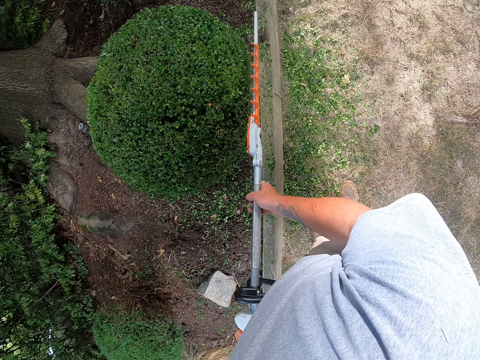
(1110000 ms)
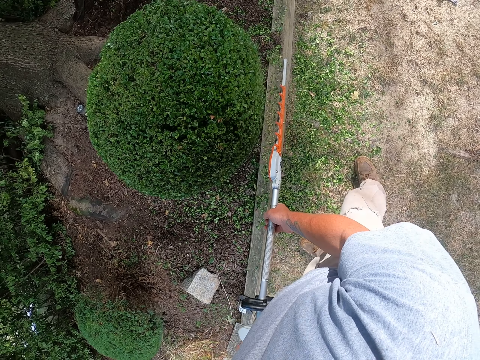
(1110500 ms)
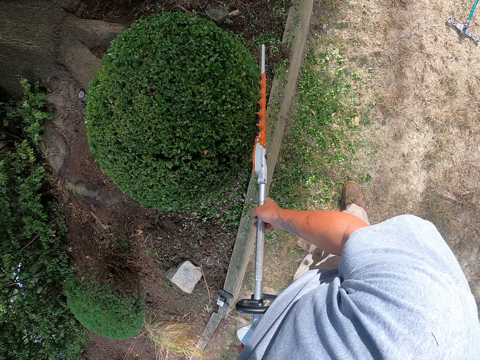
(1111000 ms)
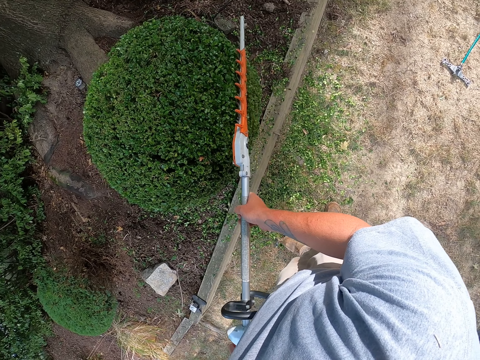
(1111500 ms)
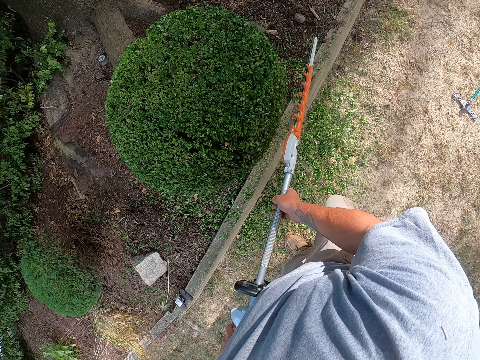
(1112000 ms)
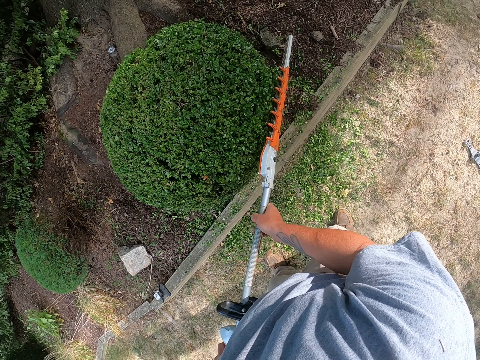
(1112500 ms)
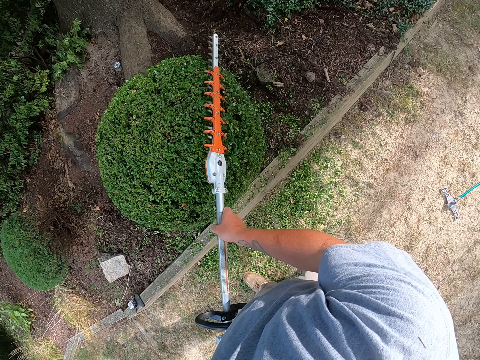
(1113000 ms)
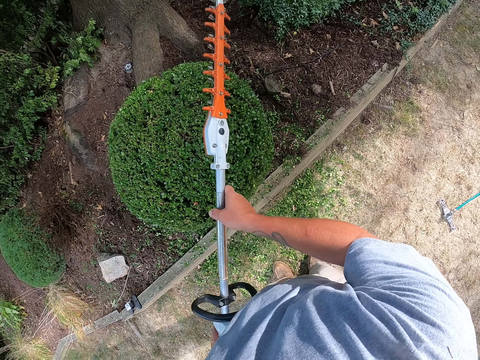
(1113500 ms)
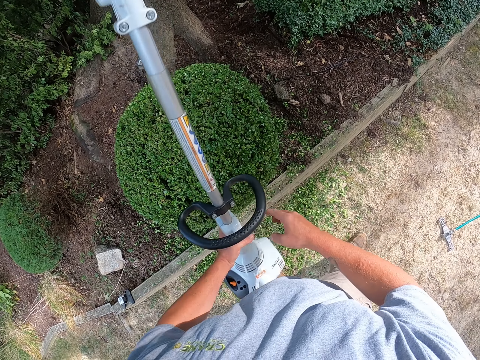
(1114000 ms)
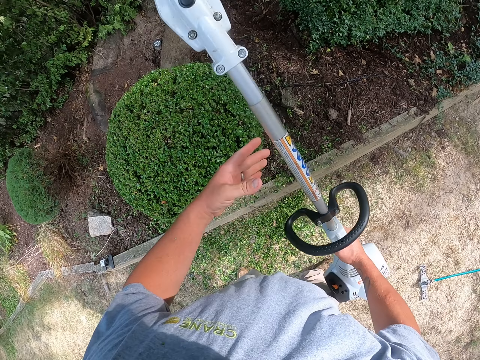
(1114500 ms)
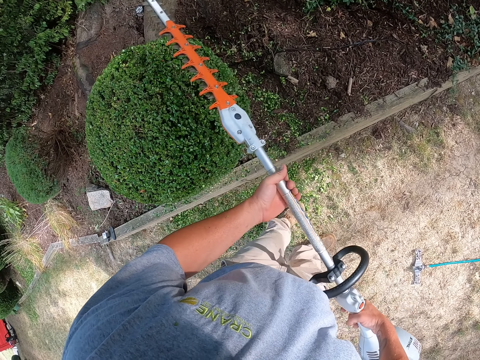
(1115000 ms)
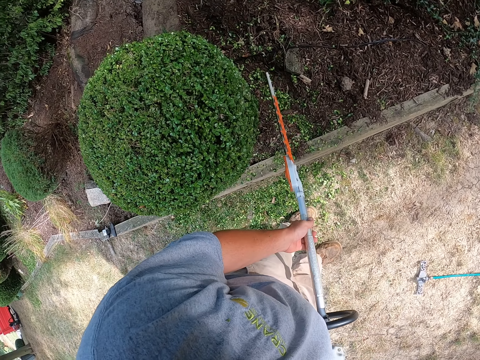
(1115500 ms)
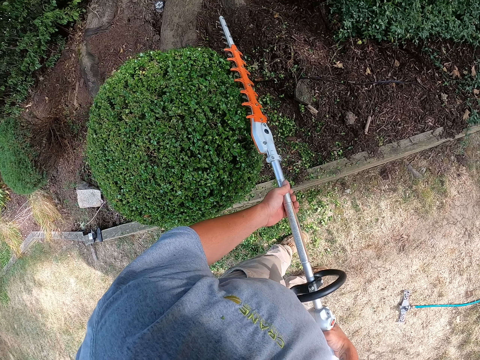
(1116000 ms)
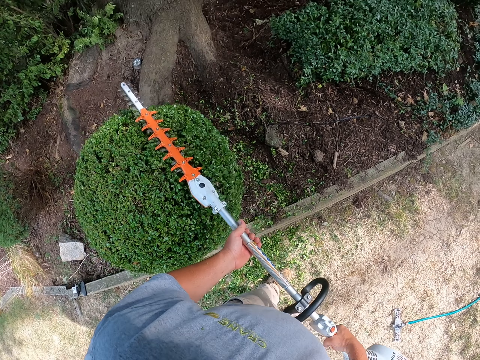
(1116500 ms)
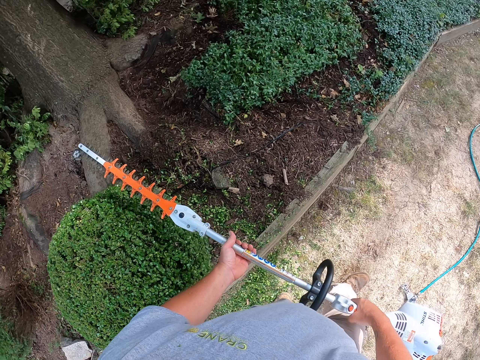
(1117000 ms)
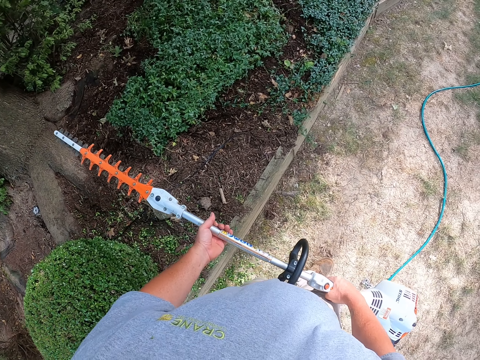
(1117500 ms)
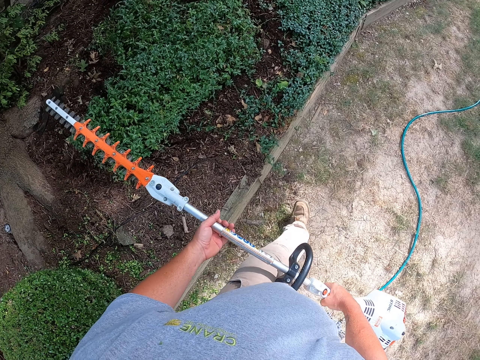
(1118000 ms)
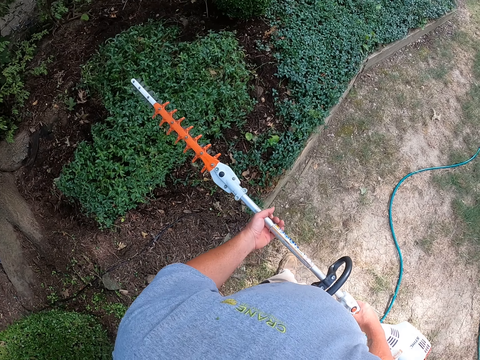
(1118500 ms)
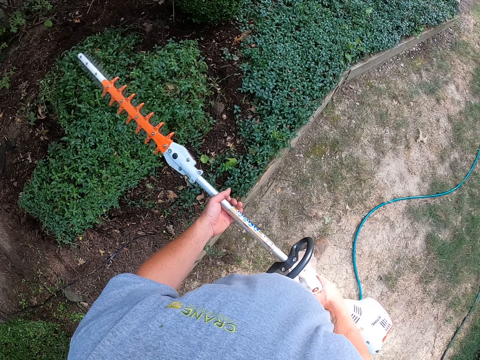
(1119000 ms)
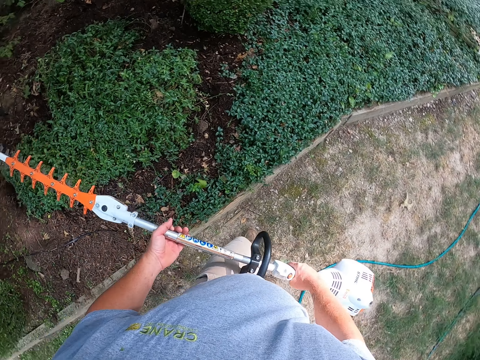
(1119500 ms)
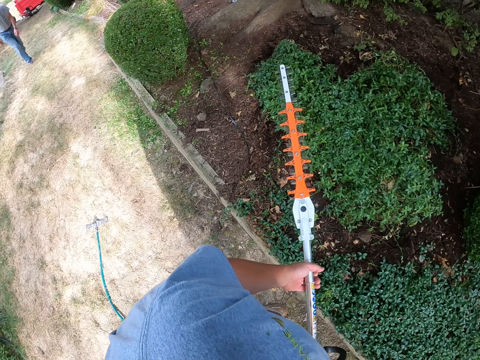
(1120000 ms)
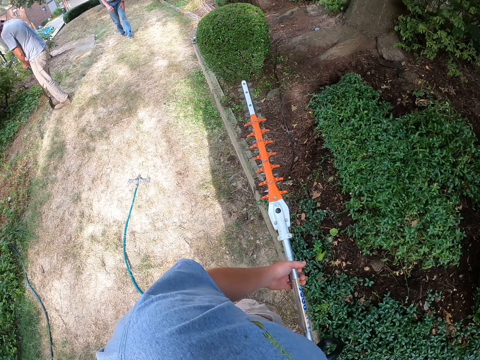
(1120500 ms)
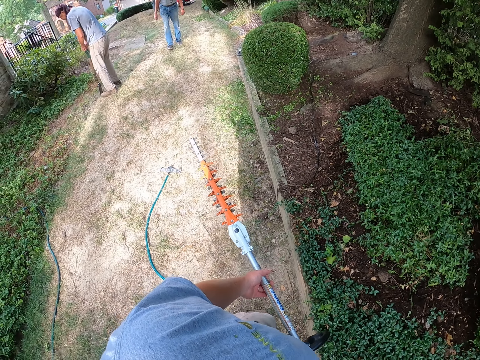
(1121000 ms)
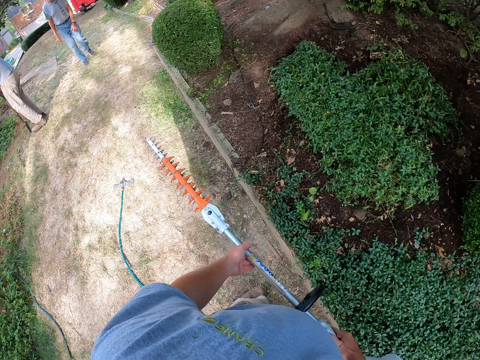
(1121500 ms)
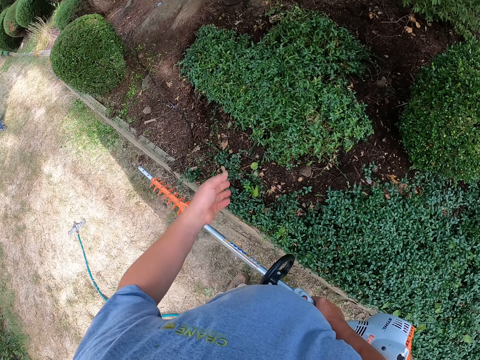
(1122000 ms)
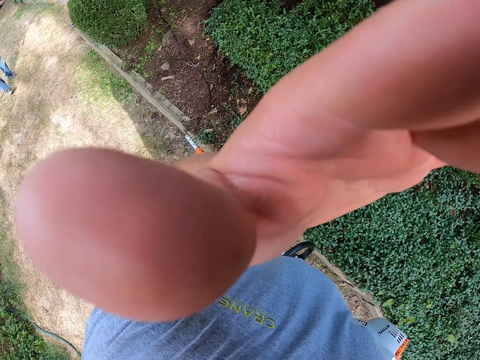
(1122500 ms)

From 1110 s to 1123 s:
The camera wearer walks around a garden tree. They raise something. They change the position of the hedge trimmer. They hold something with both hands. They trim a shrub using the hedge trimmer. They walk around the garden. They turn back. They adjust the camera.
